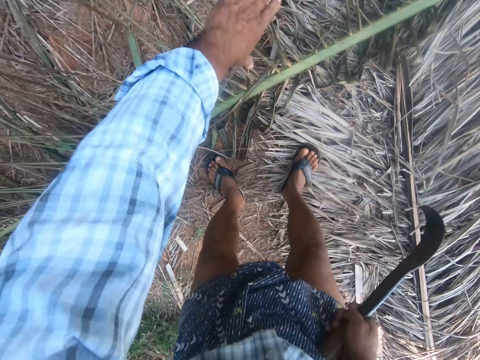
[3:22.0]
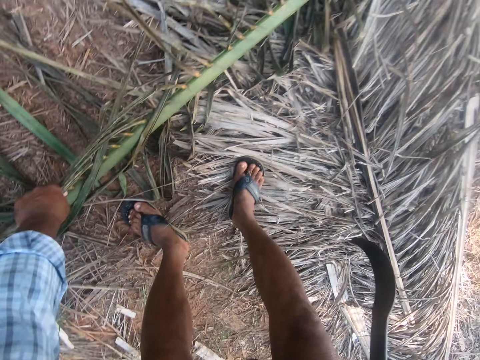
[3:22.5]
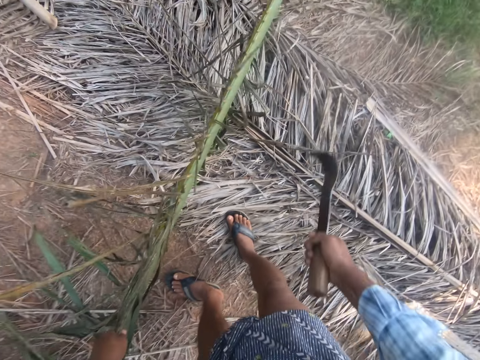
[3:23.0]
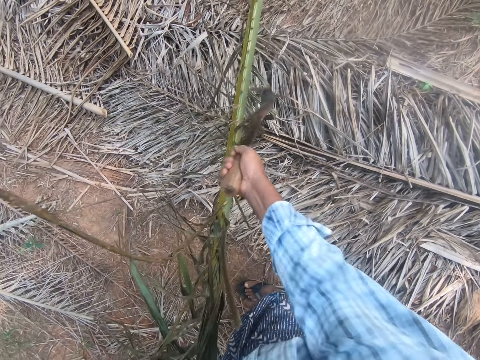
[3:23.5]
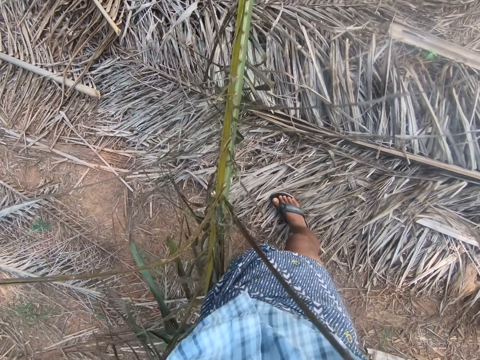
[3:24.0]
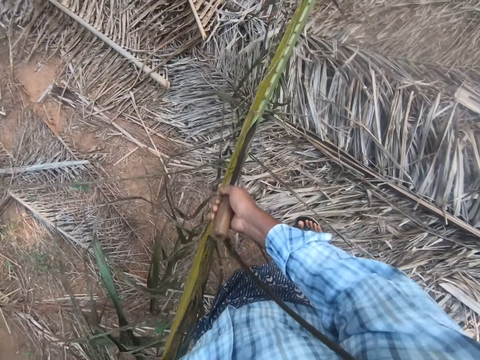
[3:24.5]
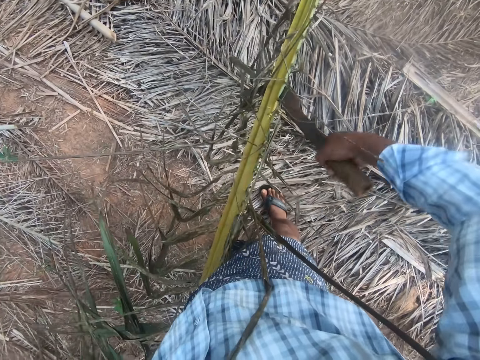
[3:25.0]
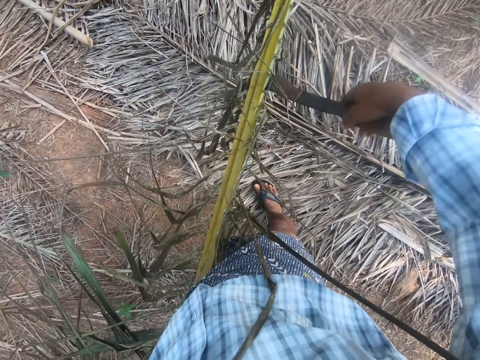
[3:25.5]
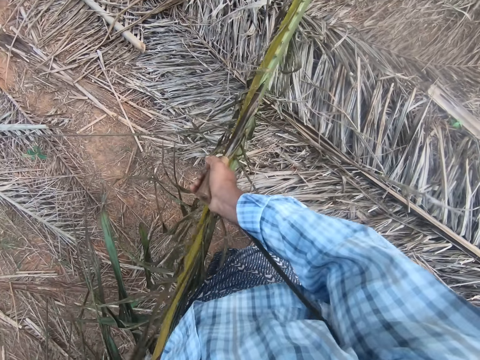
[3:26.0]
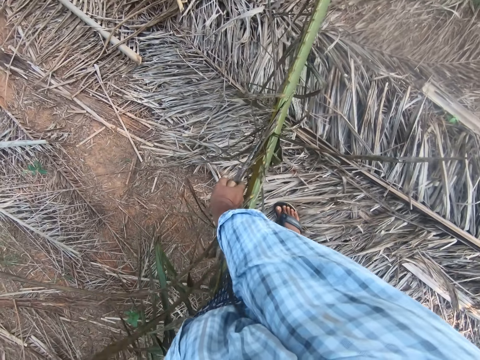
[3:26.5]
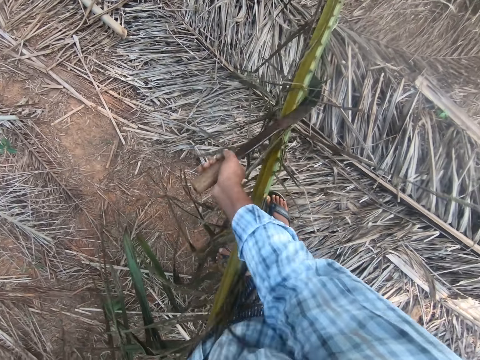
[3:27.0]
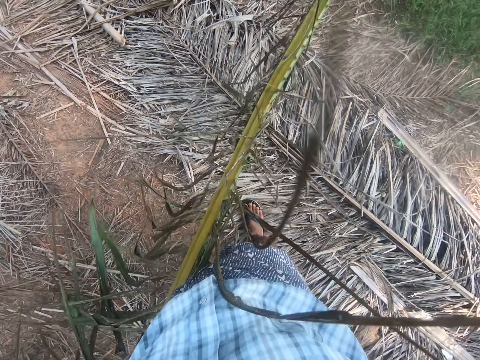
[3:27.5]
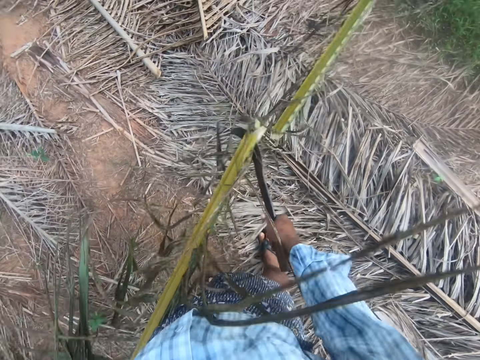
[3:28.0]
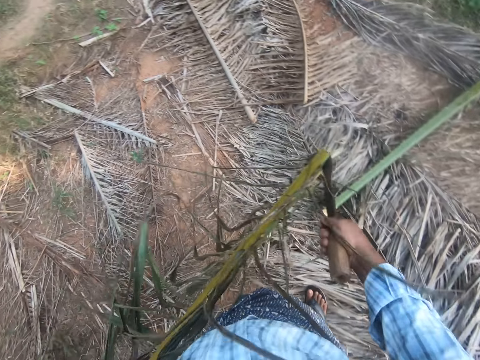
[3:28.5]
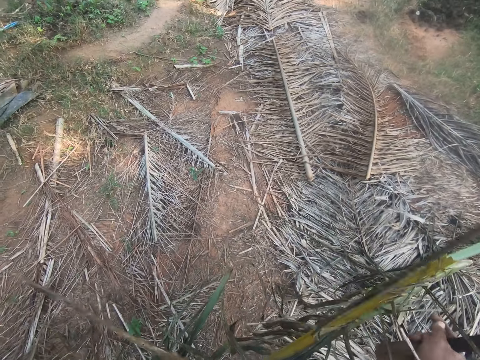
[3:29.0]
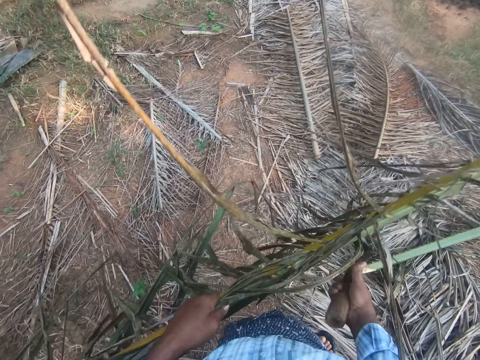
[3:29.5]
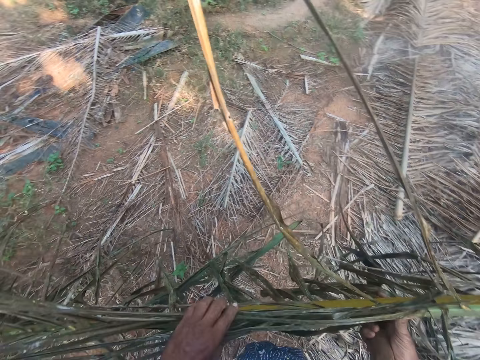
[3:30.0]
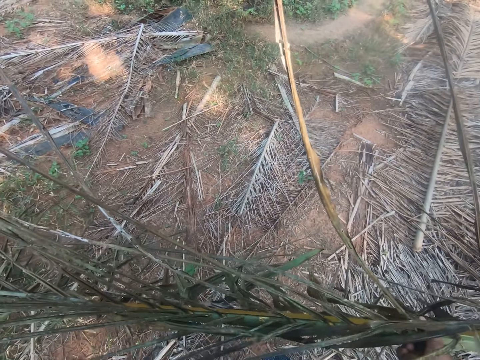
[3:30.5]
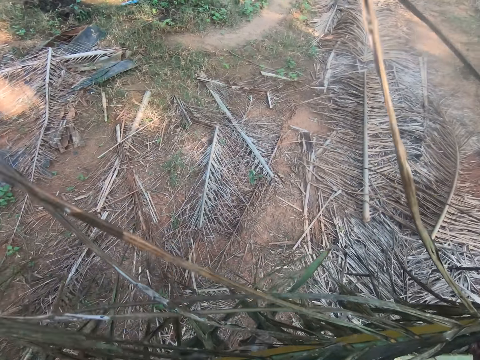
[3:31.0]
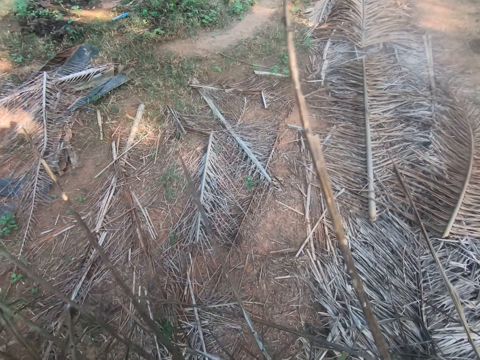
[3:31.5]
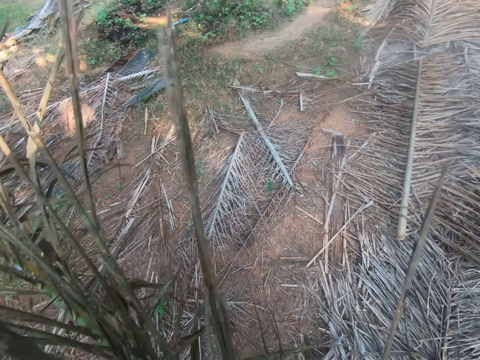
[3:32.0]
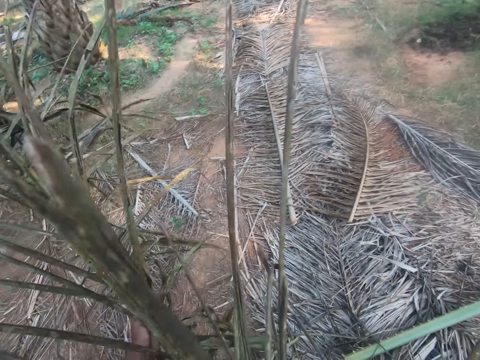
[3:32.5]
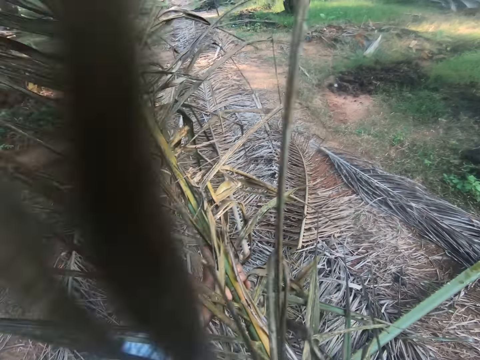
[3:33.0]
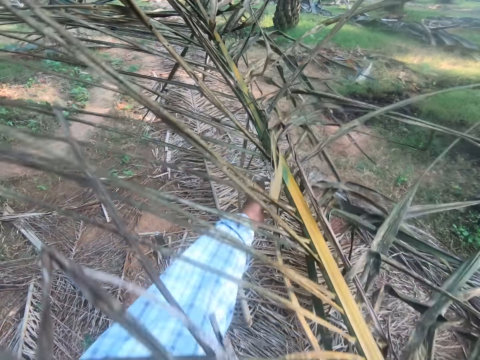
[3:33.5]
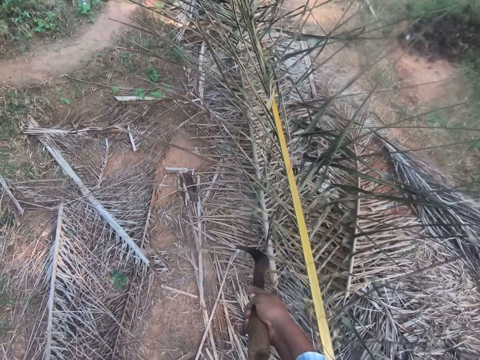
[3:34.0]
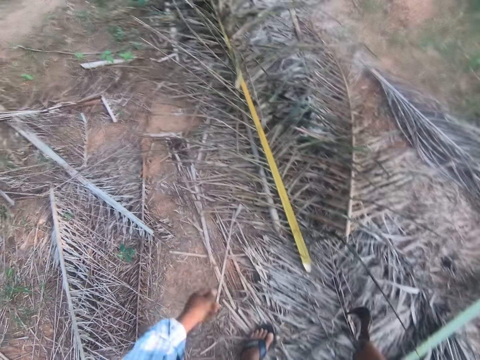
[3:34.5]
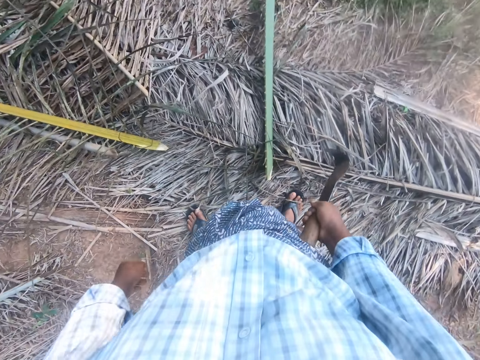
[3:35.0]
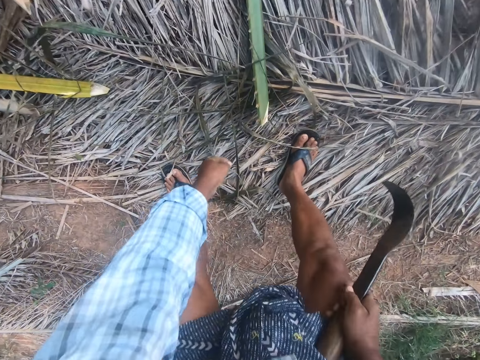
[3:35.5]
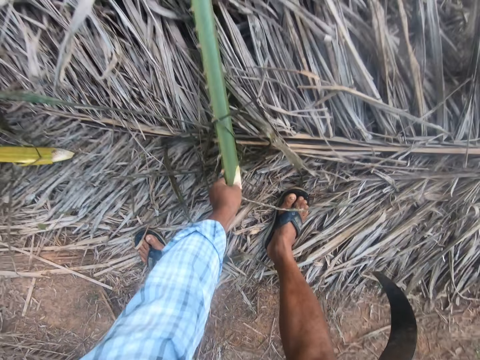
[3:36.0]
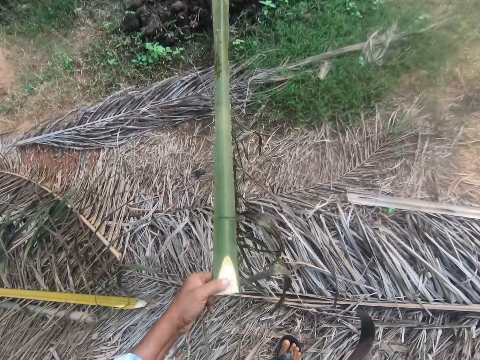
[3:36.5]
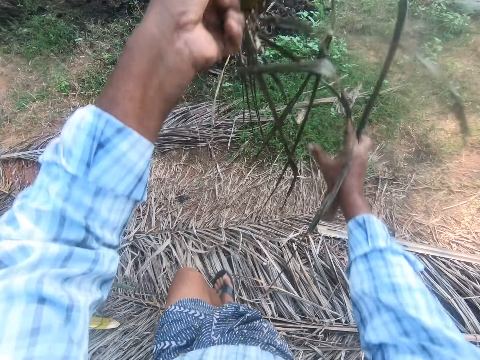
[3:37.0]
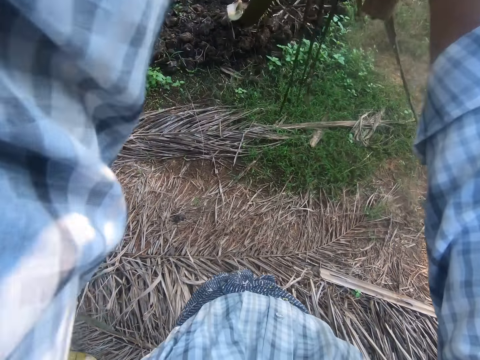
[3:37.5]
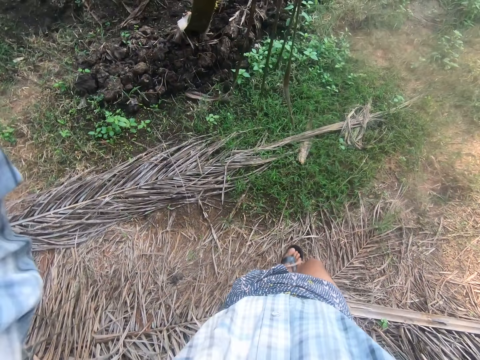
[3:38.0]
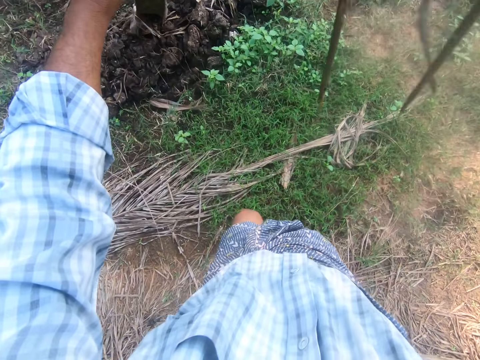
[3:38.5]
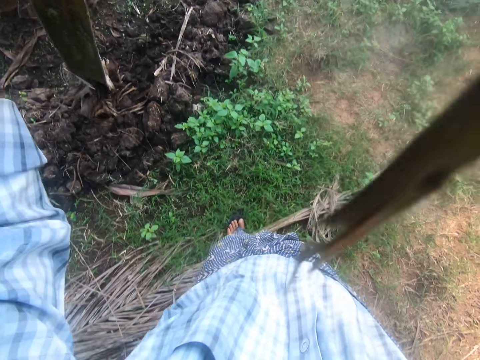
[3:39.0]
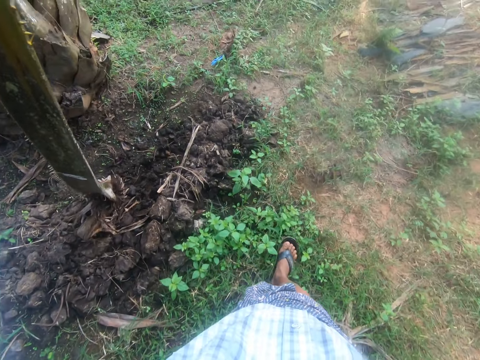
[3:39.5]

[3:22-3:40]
The camera wearer bends. He picks a palm leaf with his left hand. He touches the palm leaf with the cutlass. He cuts the palm leaf with the cutlass. He drops the palm leaf on piles of palm leaf with both hands. He bends and picks the palm leaf with his left hand.

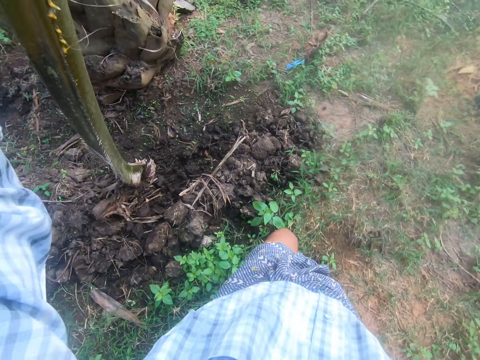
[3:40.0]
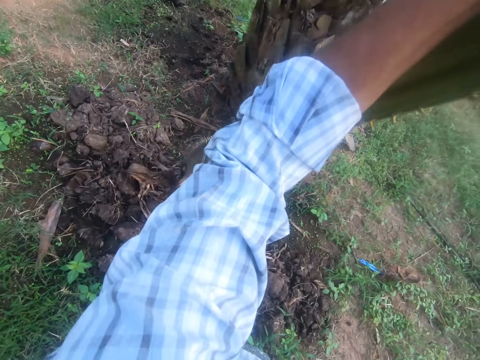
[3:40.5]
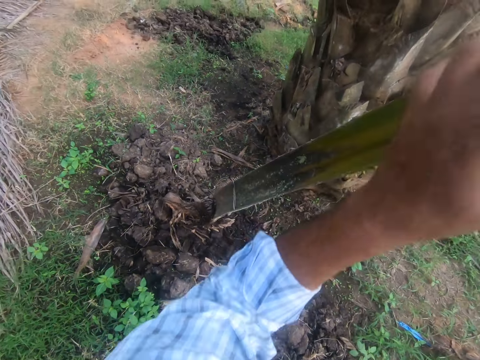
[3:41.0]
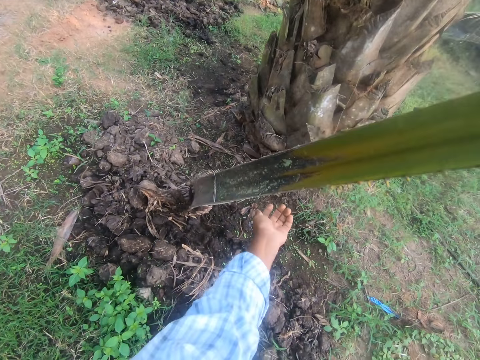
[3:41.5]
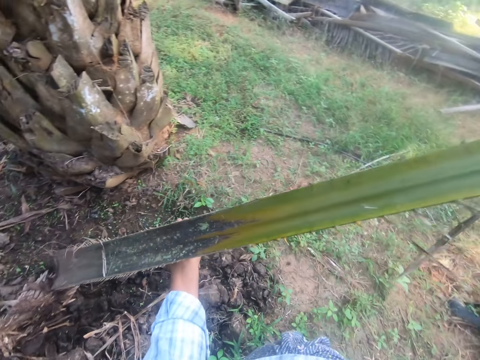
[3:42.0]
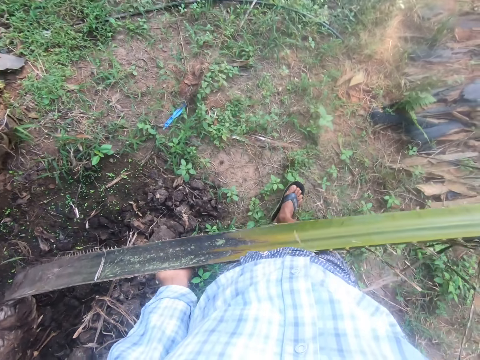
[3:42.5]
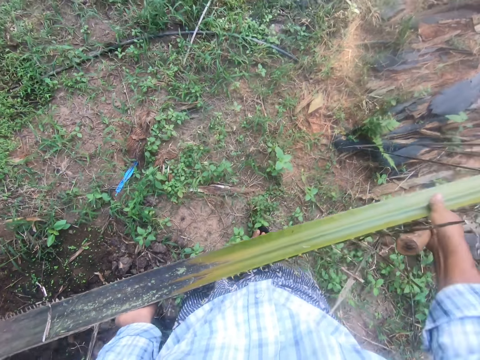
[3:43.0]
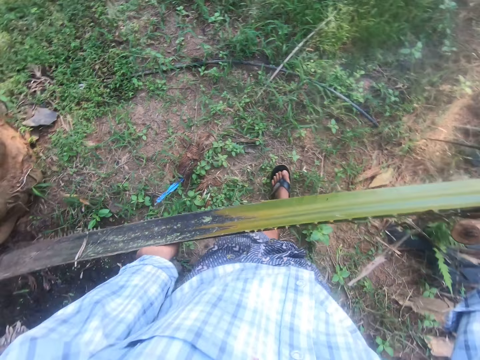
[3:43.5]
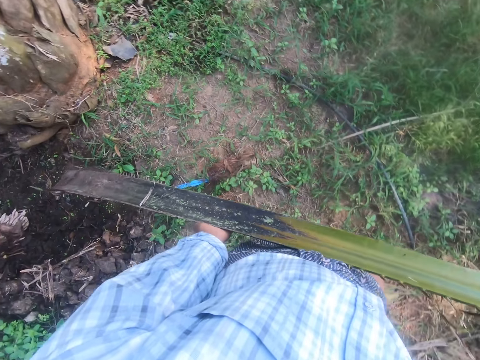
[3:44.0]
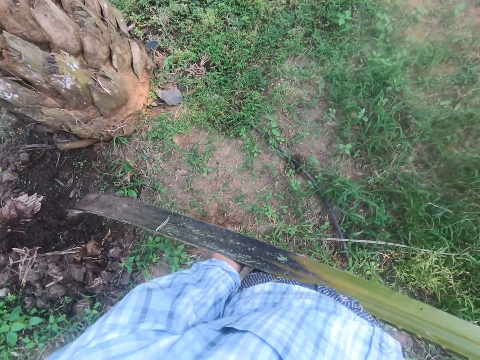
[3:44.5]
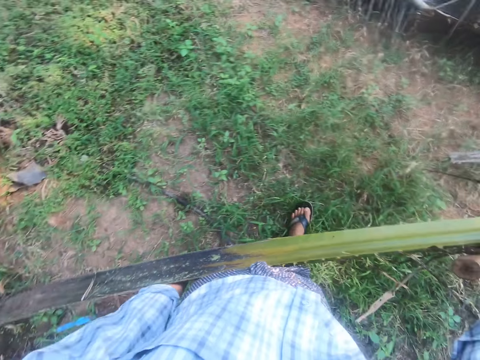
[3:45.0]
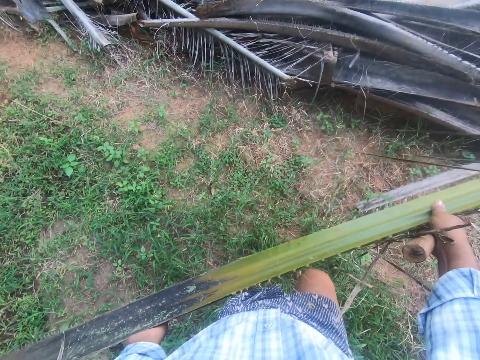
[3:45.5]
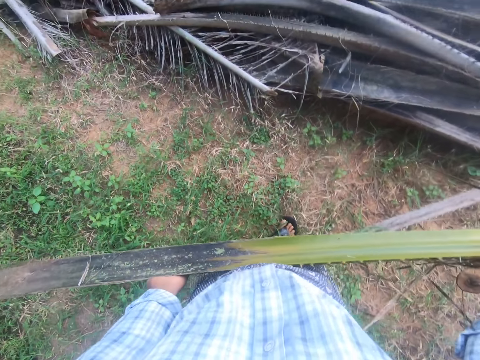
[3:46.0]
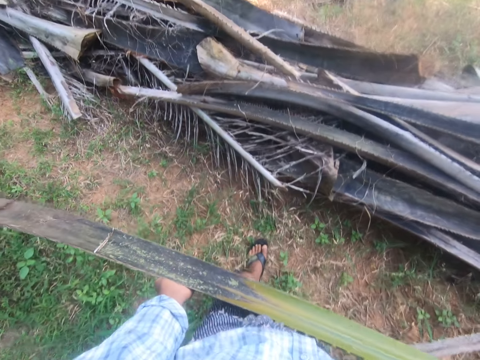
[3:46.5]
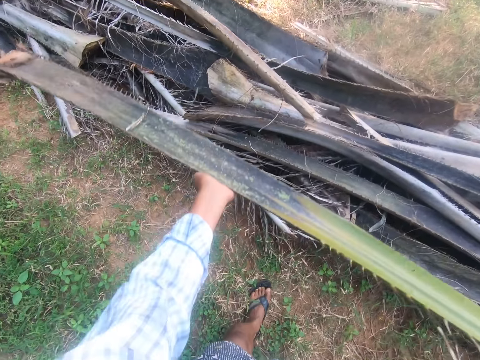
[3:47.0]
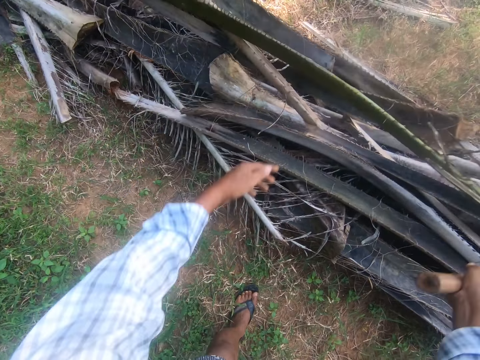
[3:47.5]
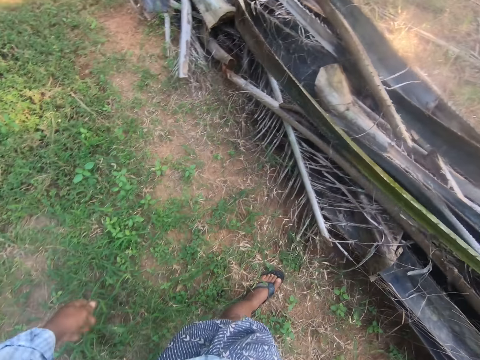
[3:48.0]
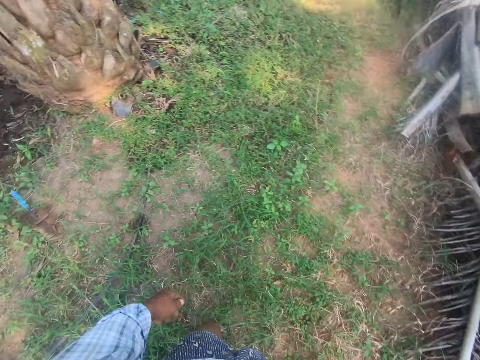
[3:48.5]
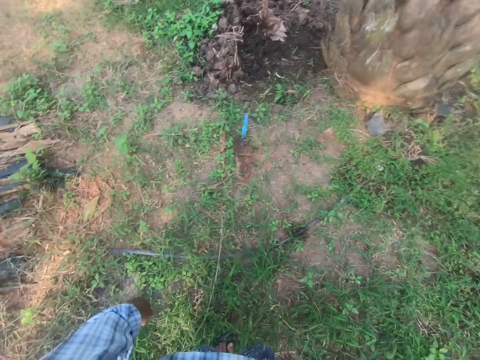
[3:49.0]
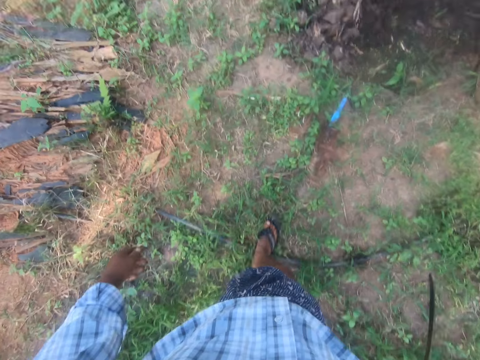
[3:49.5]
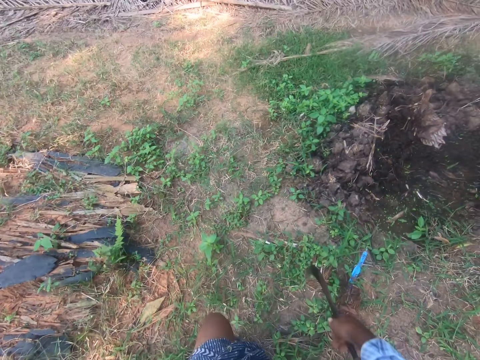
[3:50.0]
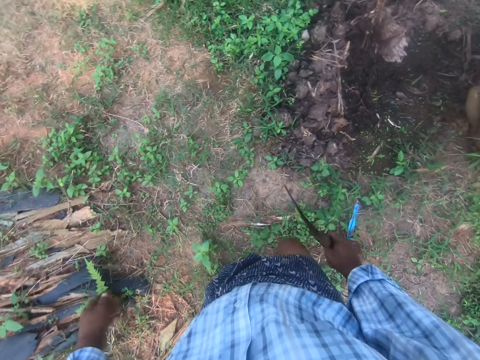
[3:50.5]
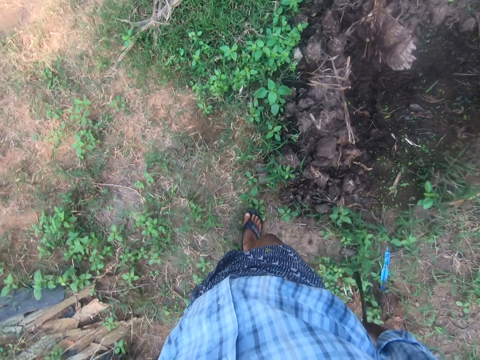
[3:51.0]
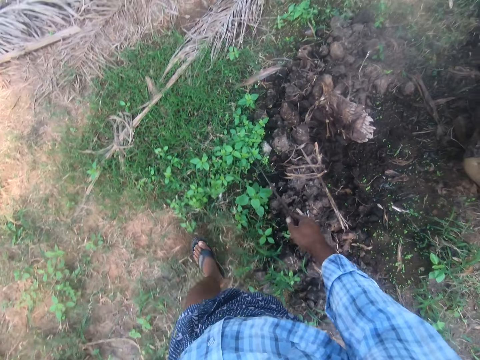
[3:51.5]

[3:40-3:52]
The camera wearer carries the palm leaf with both hands. He walks. He drops the palm leaf on piles of palm leaf with both hands. He walks.
